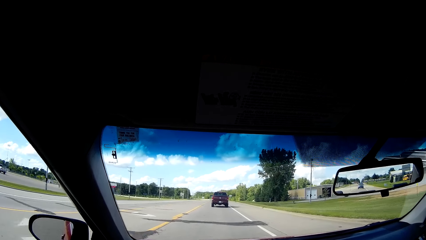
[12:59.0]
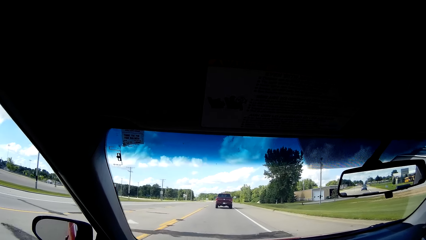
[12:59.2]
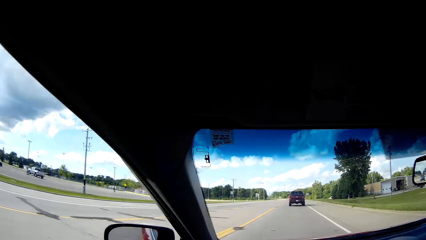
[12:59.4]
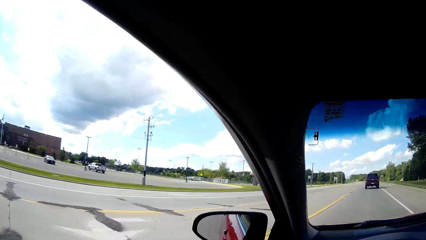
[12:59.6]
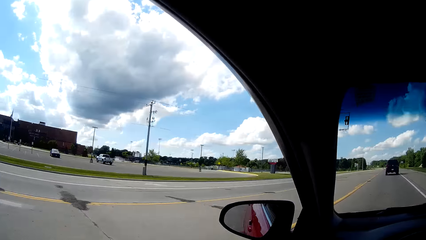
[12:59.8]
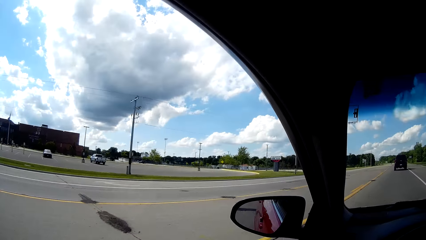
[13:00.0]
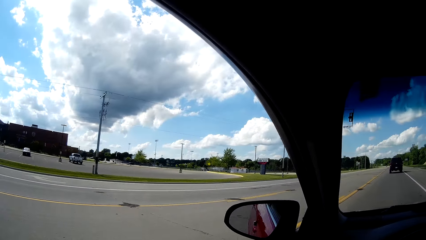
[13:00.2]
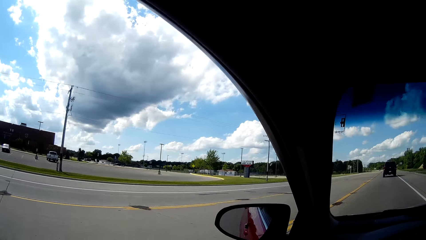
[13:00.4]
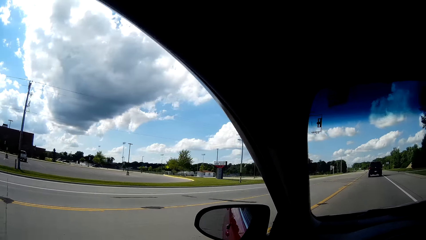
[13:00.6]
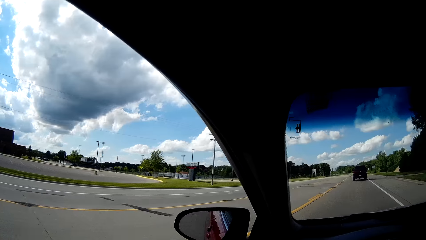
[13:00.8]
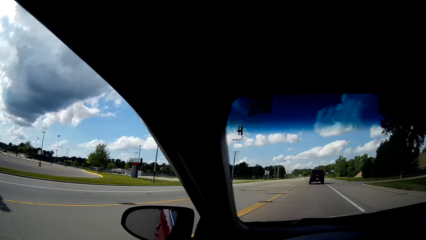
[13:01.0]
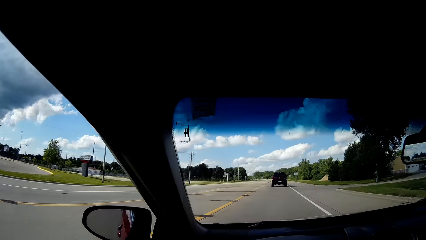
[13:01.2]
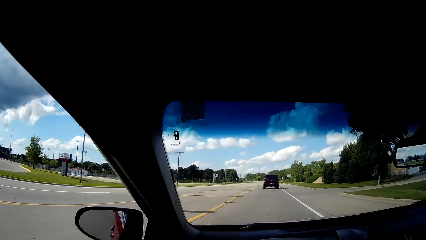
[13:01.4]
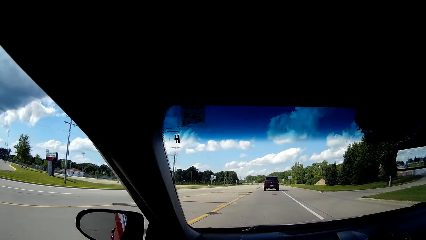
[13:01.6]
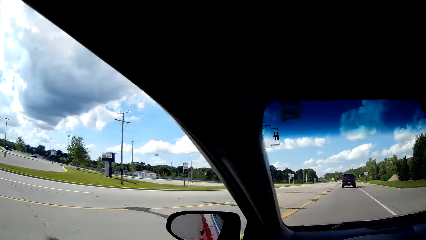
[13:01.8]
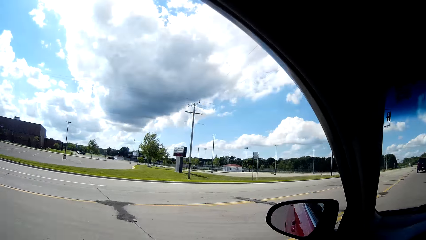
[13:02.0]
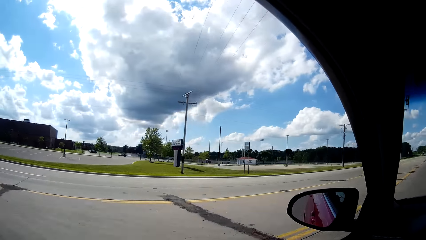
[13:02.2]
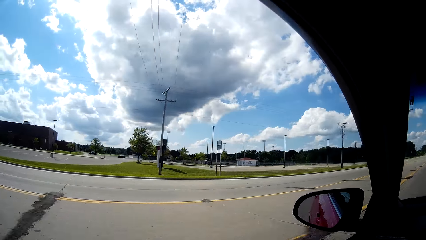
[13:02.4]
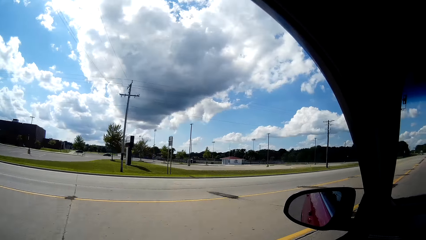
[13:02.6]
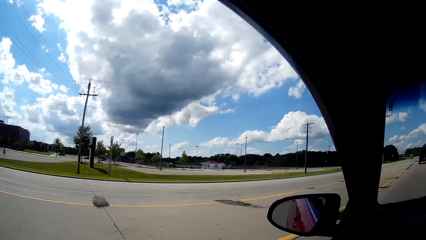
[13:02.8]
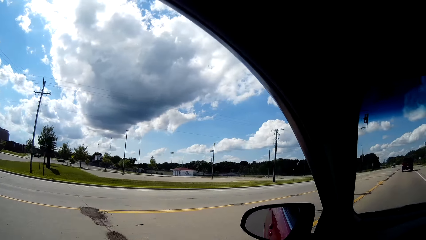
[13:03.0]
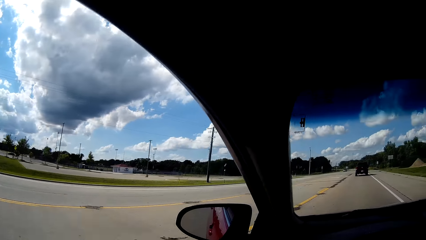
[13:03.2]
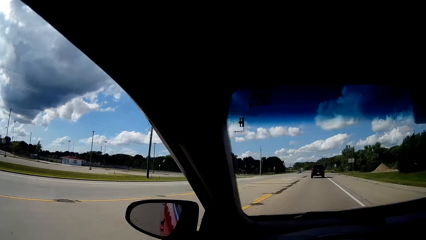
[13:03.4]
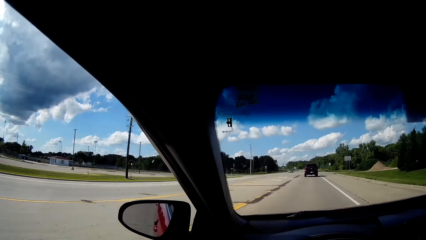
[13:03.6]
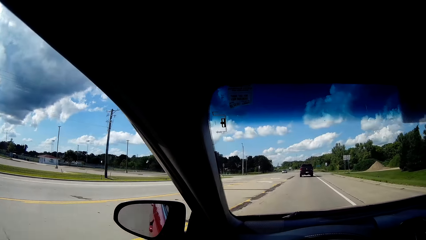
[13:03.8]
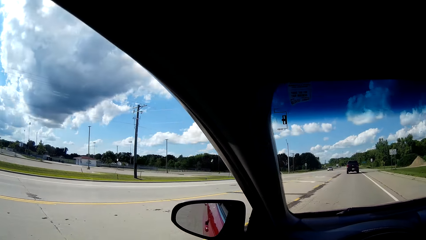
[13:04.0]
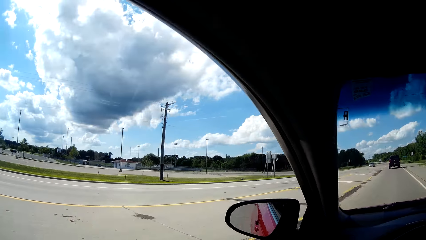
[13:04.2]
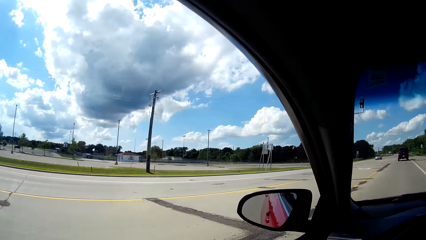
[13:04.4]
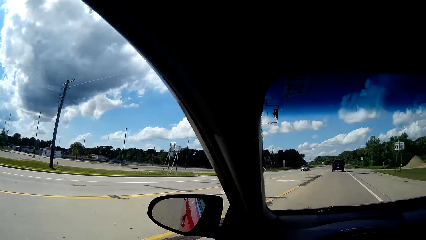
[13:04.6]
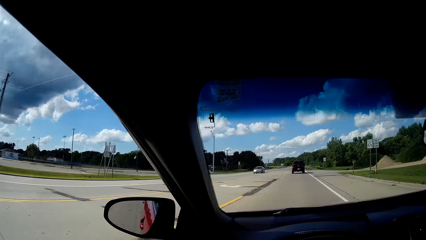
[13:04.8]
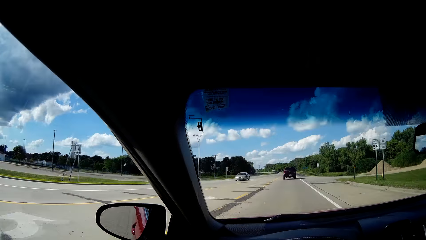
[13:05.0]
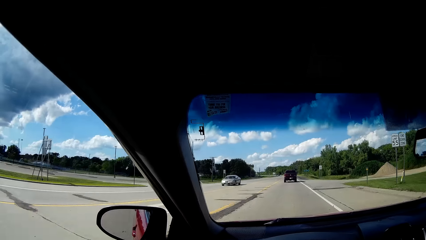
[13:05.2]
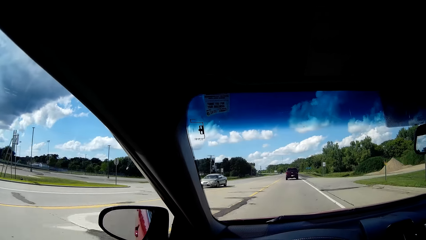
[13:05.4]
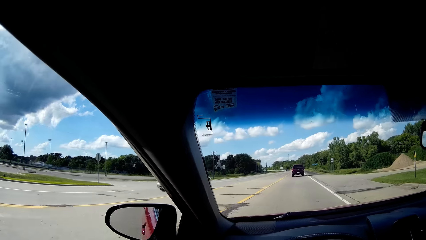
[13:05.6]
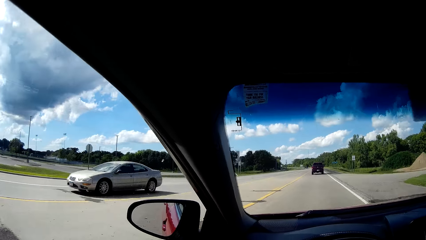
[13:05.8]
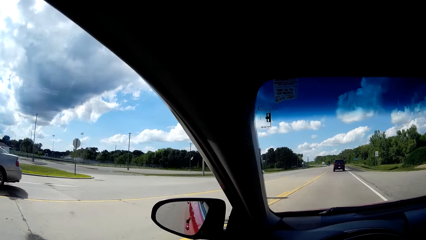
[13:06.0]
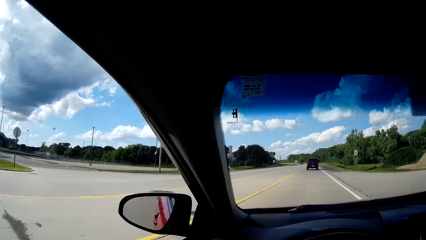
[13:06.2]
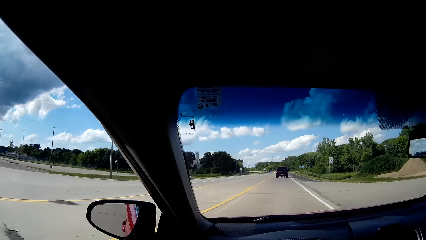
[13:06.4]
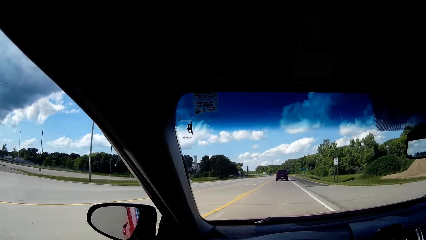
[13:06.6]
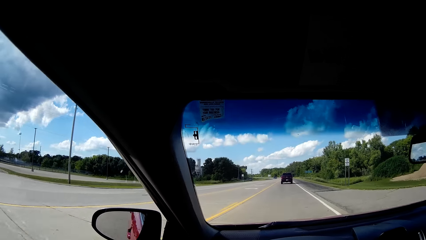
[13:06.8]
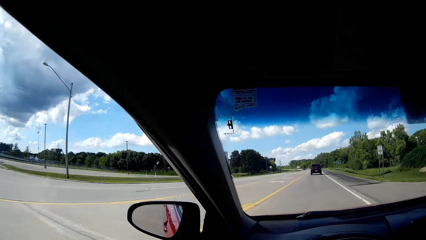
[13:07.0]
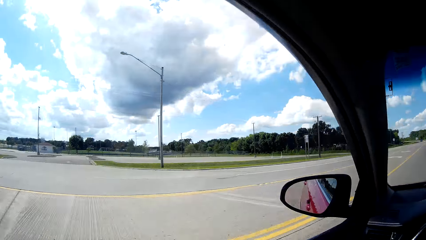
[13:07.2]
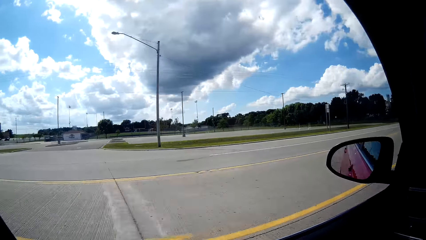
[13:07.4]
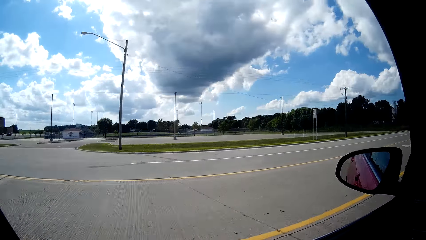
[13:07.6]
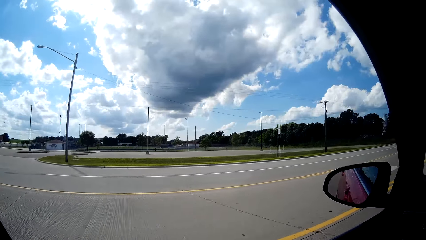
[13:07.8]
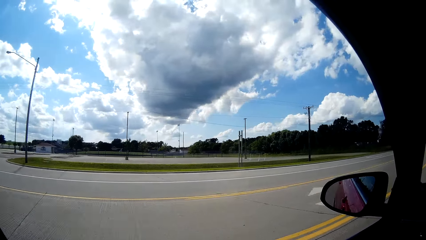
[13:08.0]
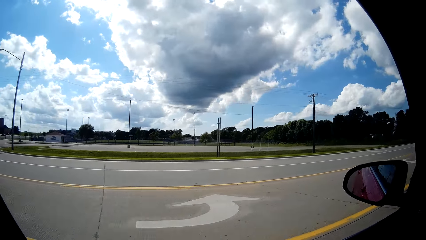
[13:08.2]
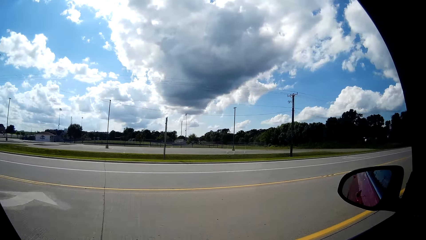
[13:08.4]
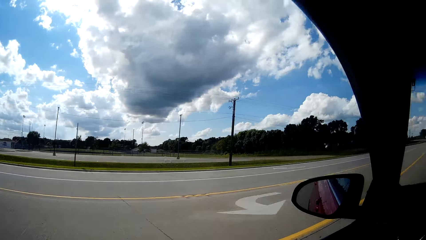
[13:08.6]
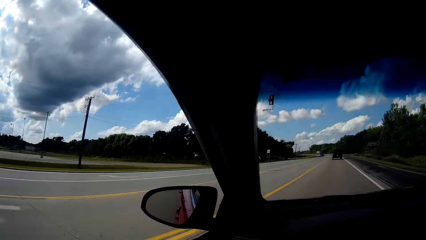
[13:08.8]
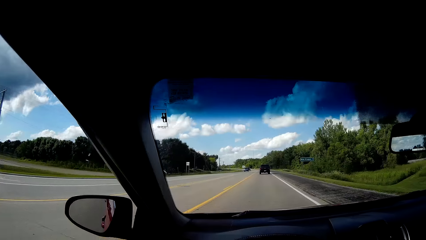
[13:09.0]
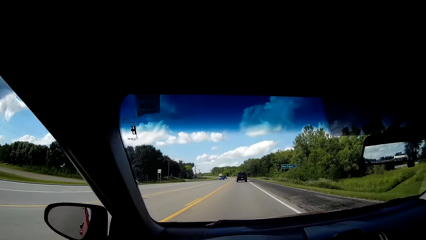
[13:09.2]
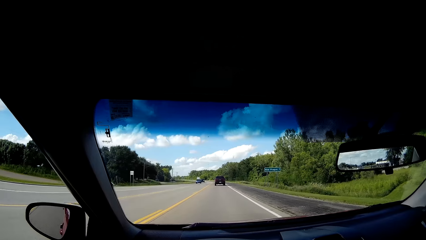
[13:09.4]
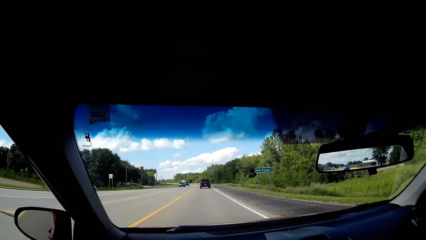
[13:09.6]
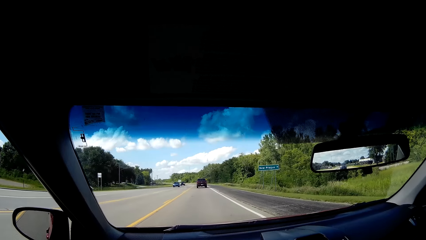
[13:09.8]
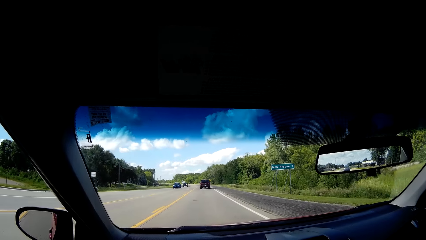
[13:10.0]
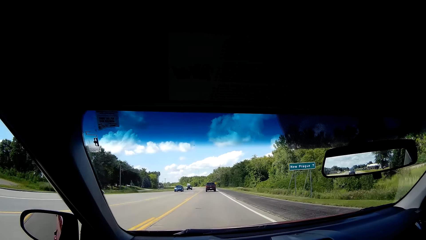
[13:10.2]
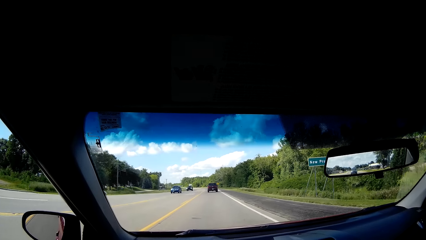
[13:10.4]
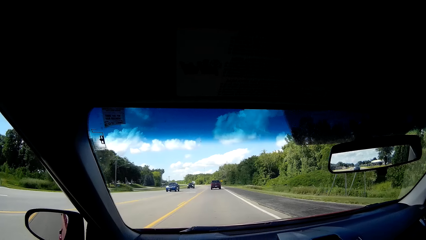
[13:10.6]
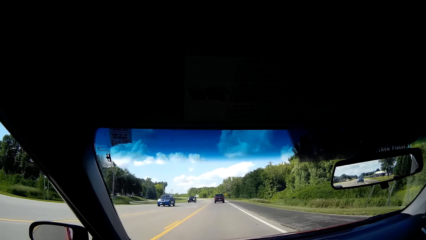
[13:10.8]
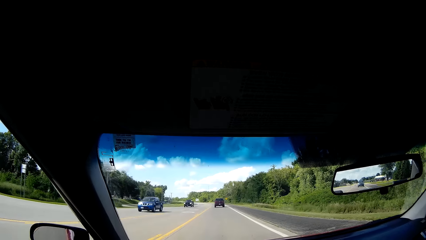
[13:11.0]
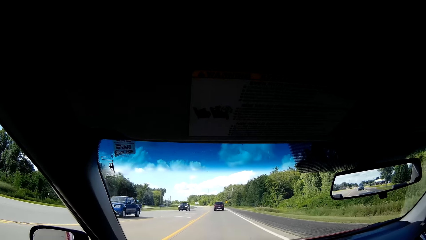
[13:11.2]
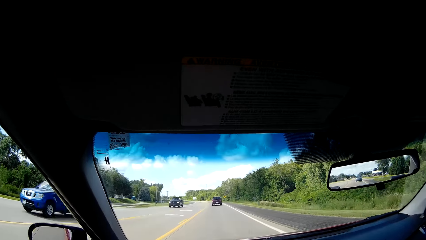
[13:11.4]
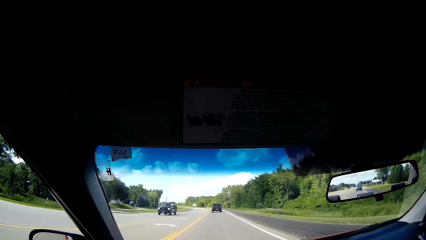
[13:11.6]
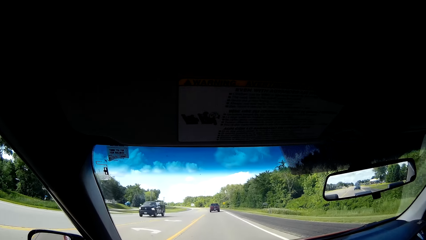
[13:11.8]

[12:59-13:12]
The camera wearer looks around the road. They drive the car. They look around the road. They drive the car.

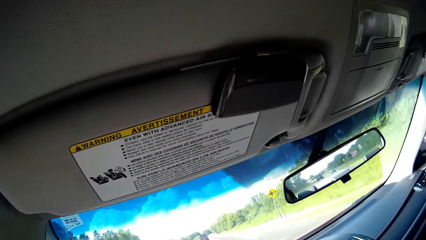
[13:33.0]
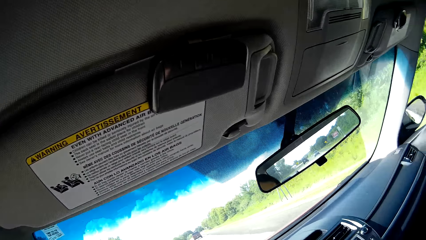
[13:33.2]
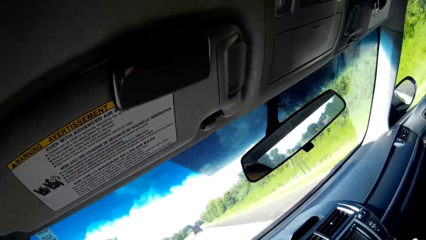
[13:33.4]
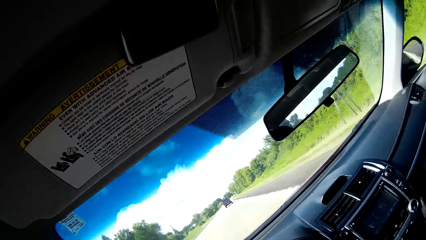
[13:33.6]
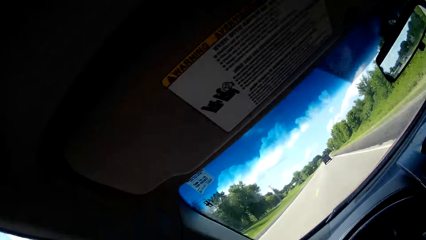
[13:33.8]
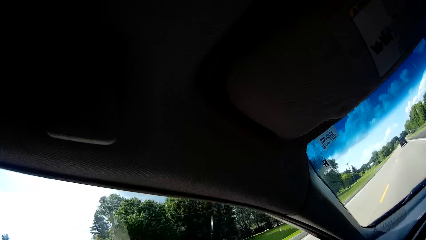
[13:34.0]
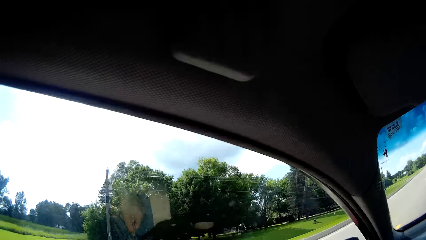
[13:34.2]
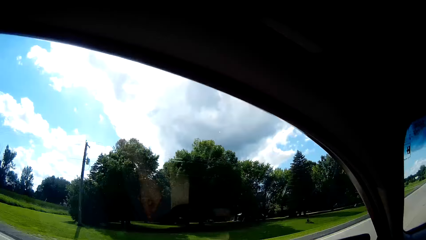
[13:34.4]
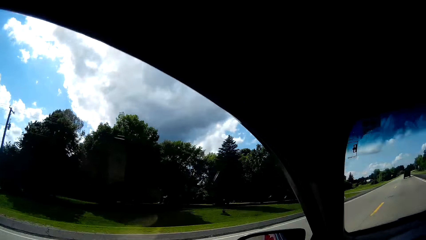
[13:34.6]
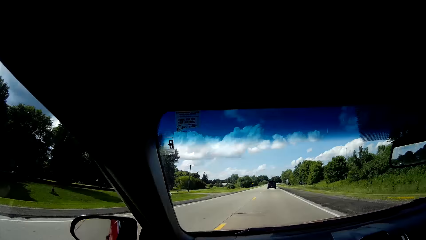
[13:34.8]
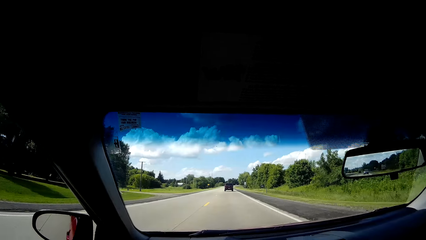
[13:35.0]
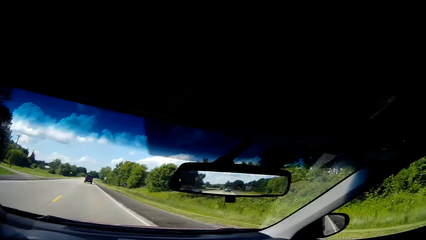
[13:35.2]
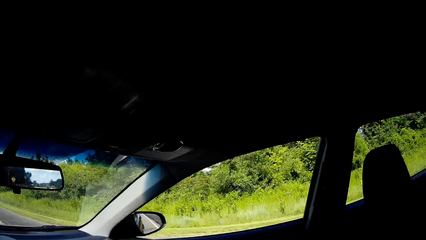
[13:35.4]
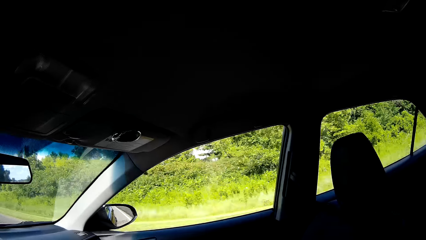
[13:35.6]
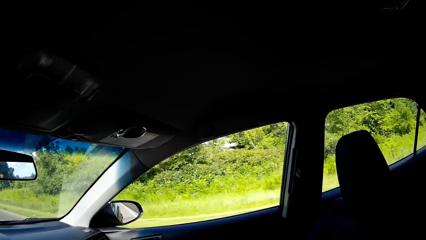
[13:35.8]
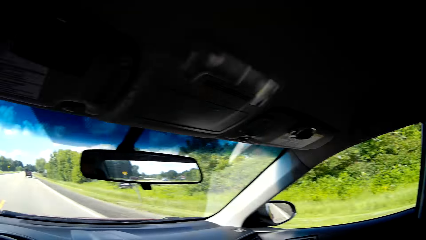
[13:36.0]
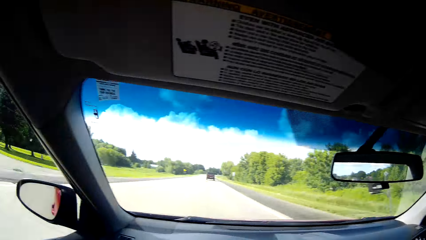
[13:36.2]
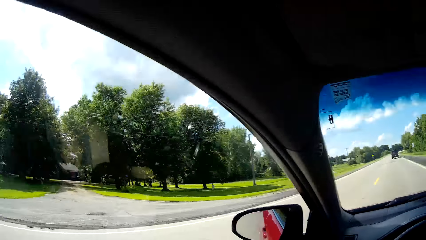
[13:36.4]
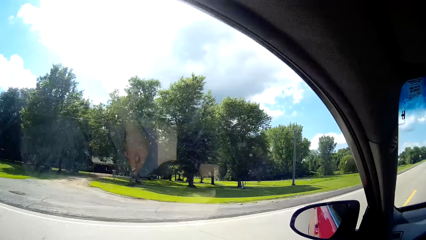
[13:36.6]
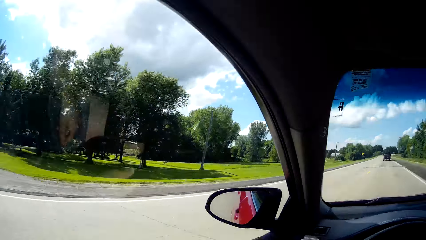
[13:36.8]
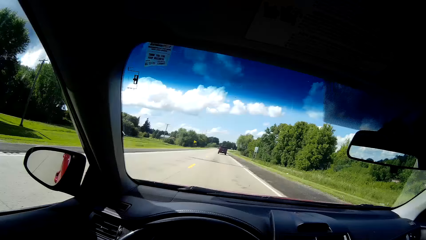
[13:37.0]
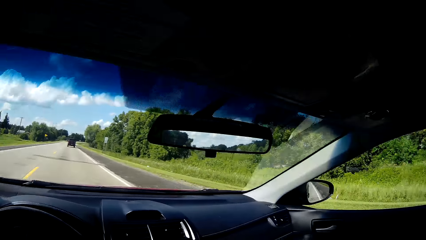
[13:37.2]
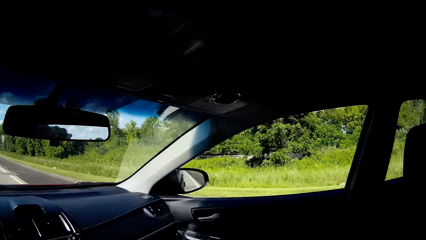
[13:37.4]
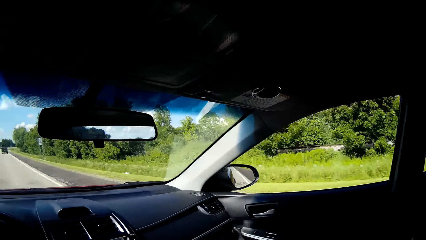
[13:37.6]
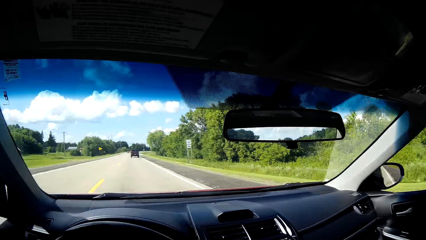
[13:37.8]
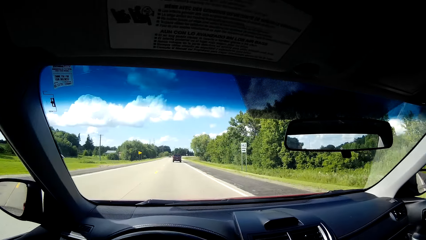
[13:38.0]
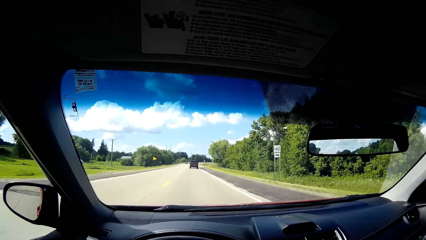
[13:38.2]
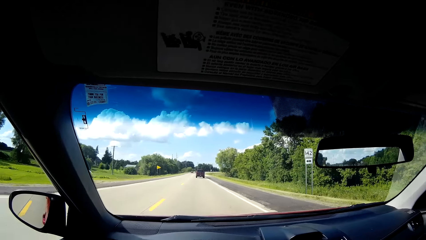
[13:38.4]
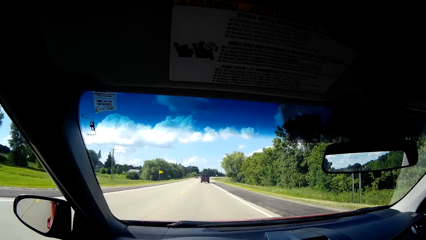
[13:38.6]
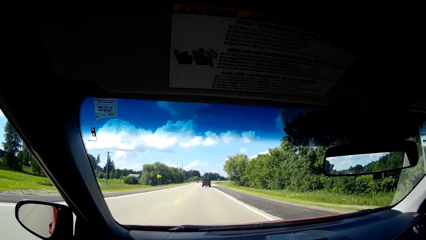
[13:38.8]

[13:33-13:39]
The camera wearer looks around the road. They drive the car. They look around the road.
